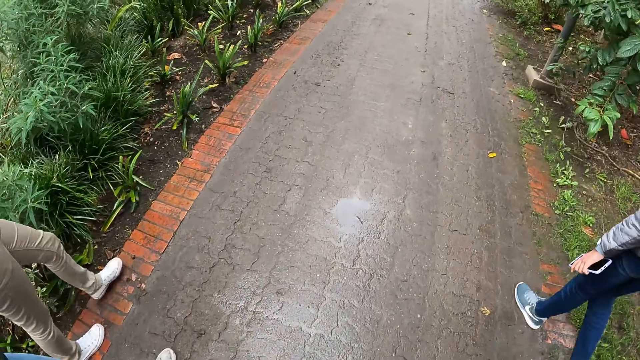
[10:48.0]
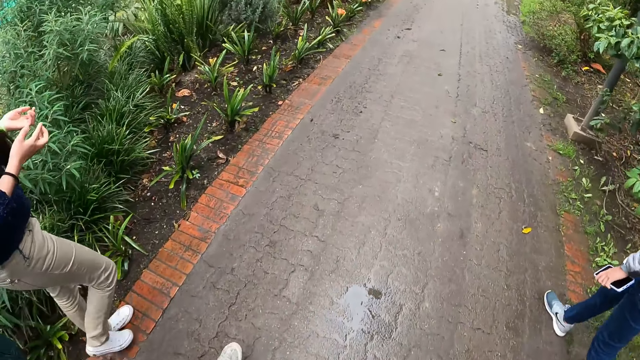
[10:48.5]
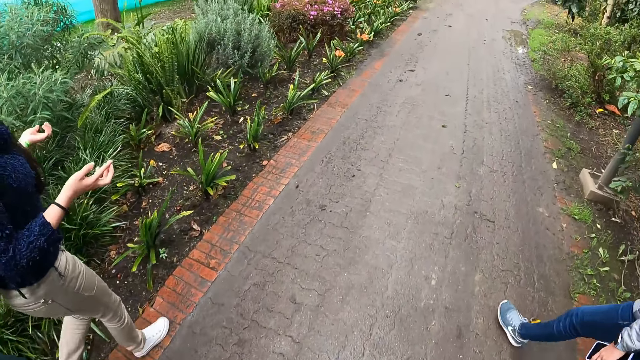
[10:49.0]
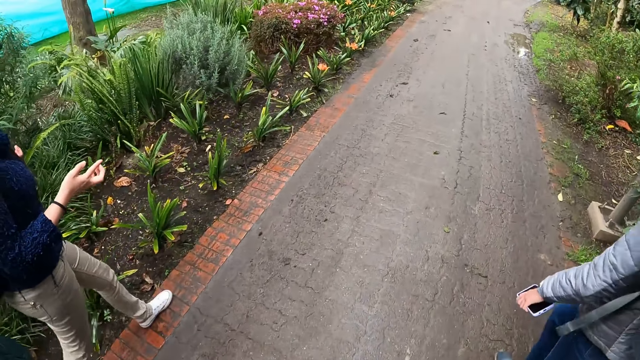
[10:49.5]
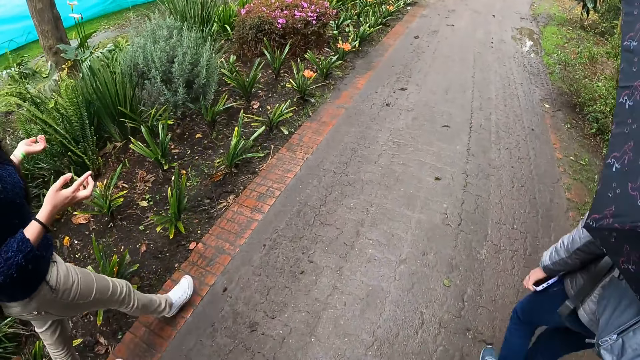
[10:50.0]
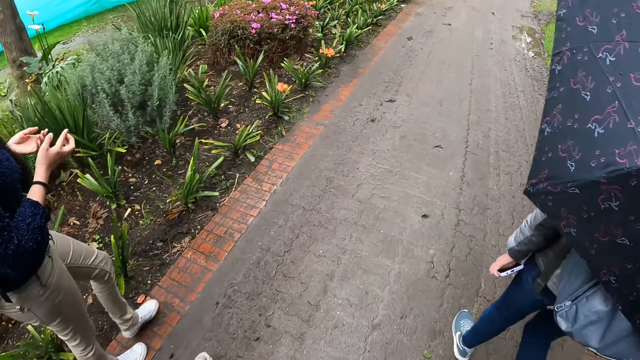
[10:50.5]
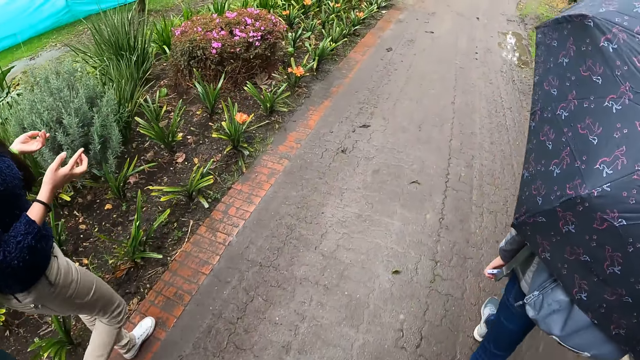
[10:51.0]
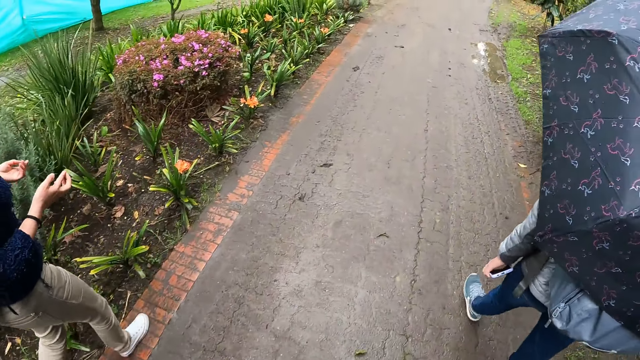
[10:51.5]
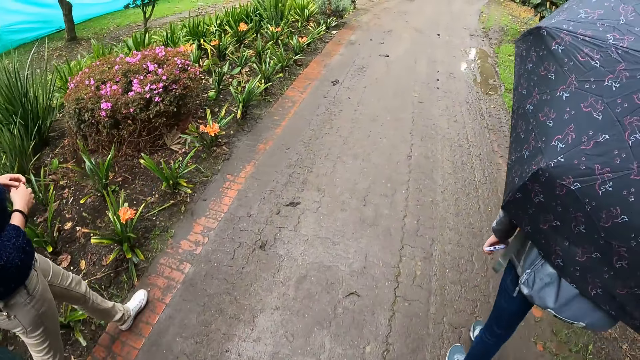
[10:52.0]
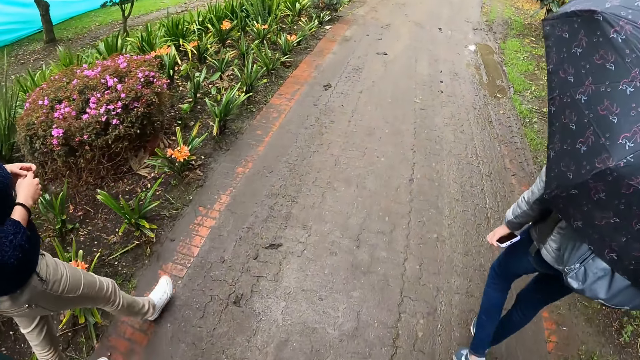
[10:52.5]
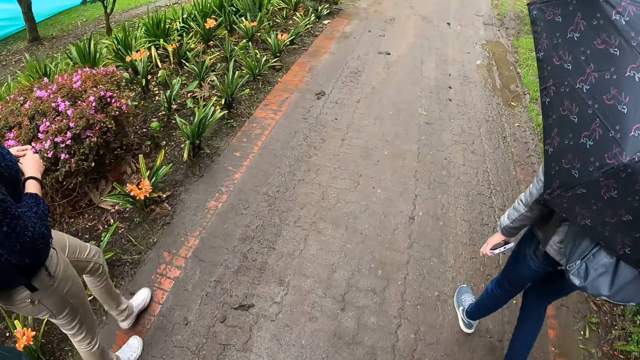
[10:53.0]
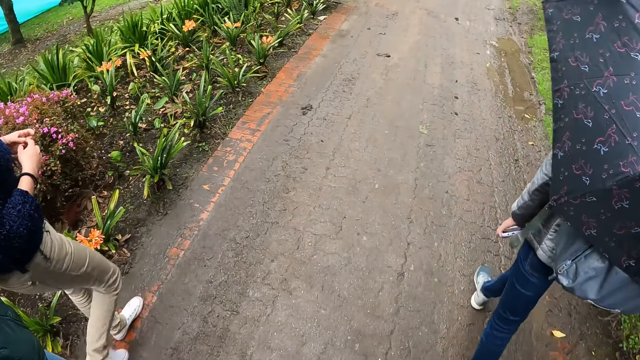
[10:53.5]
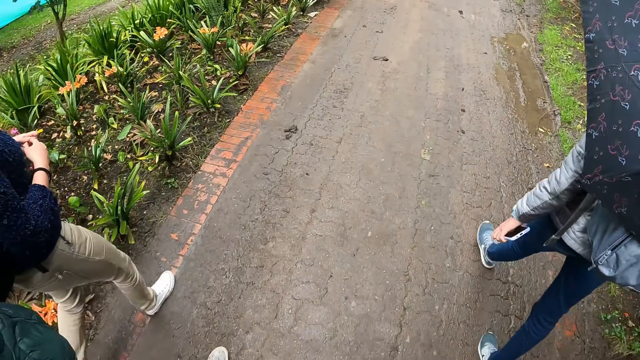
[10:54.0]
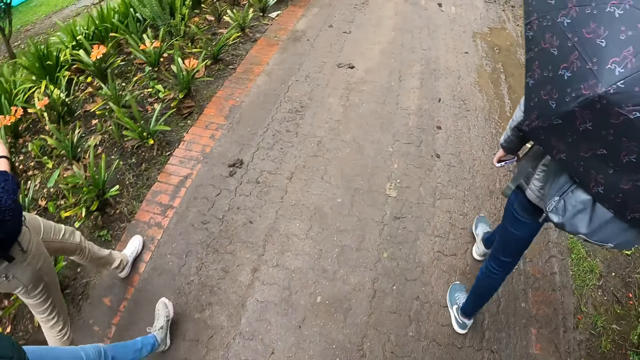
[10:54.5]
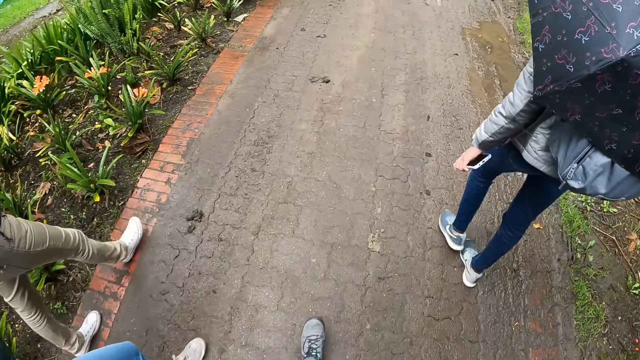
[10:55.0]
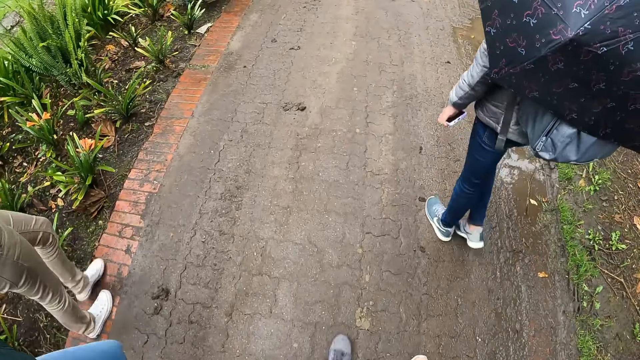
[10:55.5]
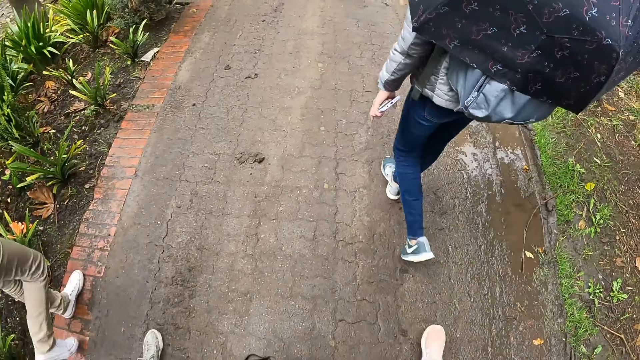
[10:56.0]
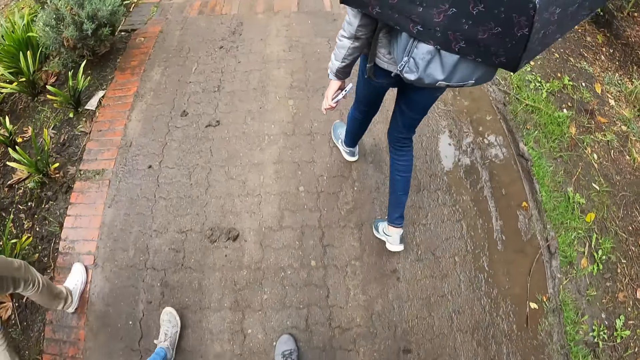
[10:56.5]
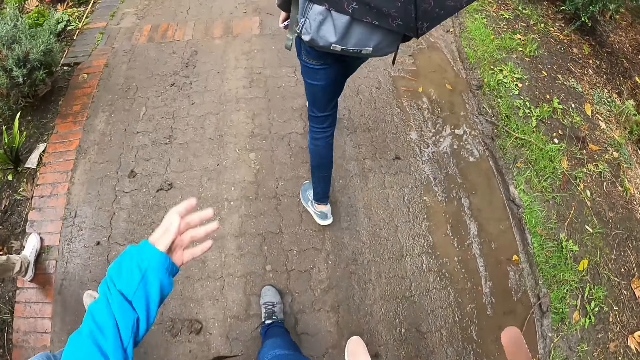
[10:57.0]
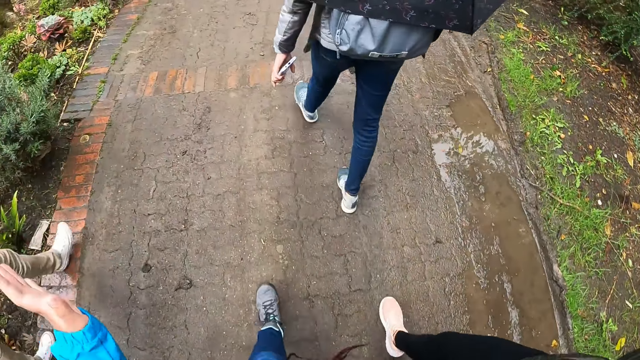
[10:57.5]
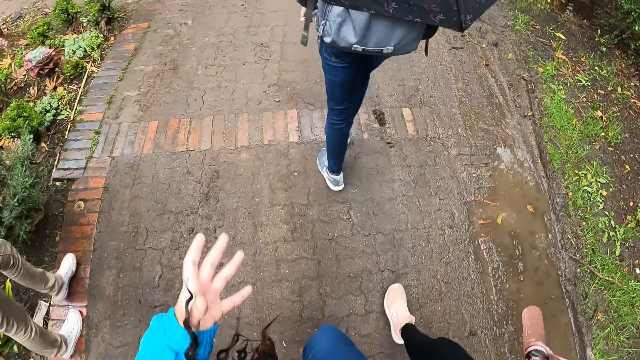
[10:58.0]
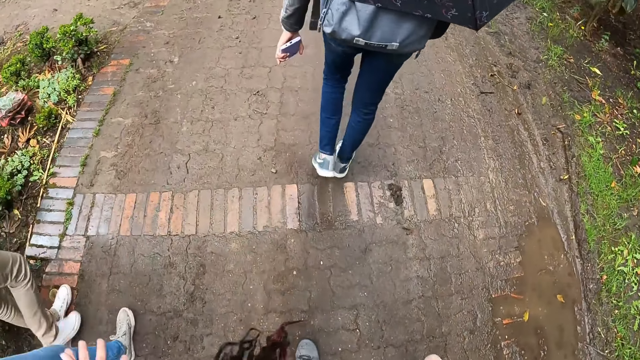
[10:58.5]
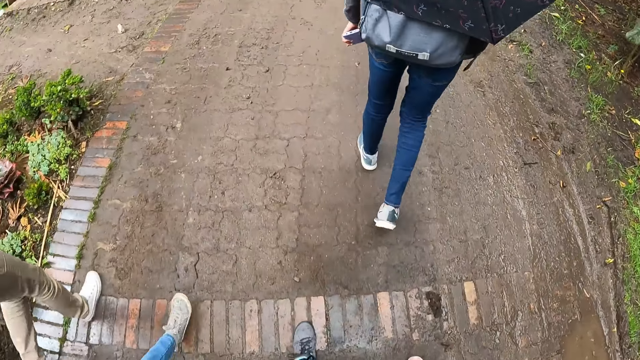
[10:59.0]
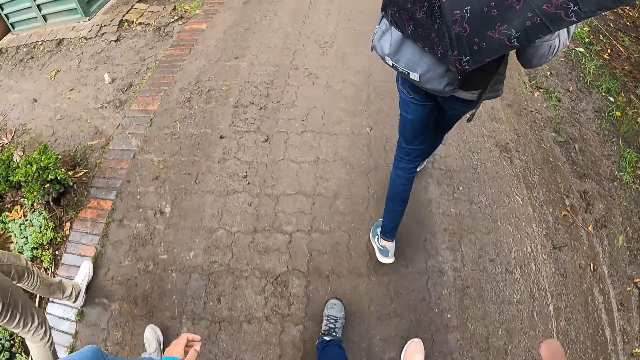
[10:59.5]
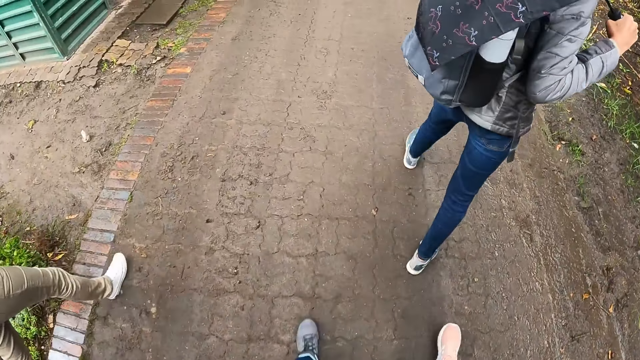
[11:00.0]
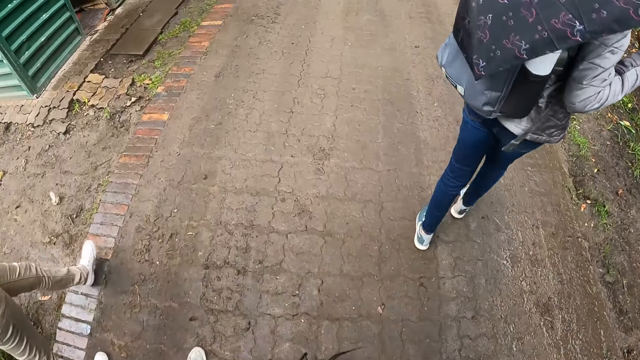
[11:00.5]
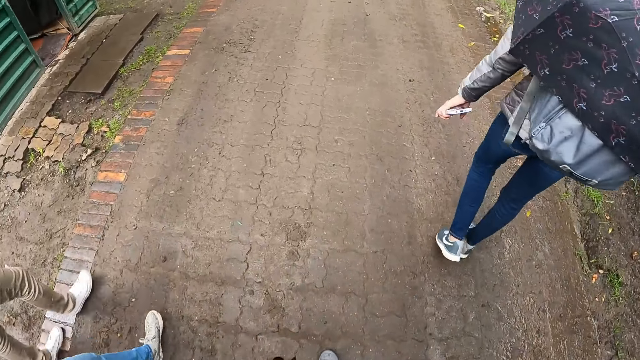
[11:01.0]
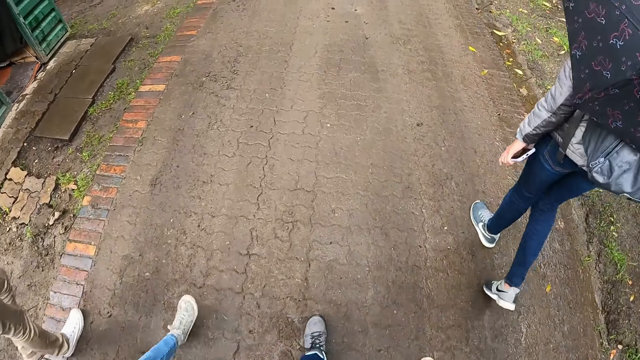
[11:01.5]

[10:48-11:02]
The camera wearer walks on the pavement. A man walks on the pavement. Another man walks on the pavement. The camera wearer gesticulates with her left hand.

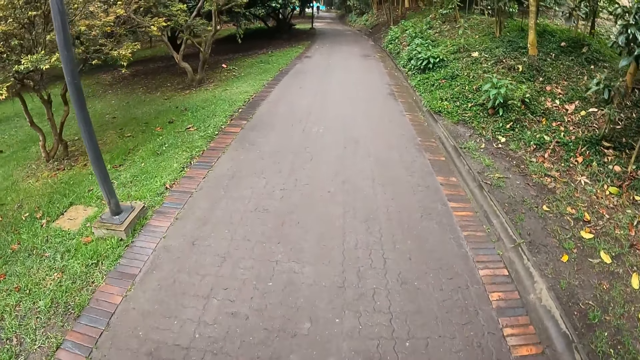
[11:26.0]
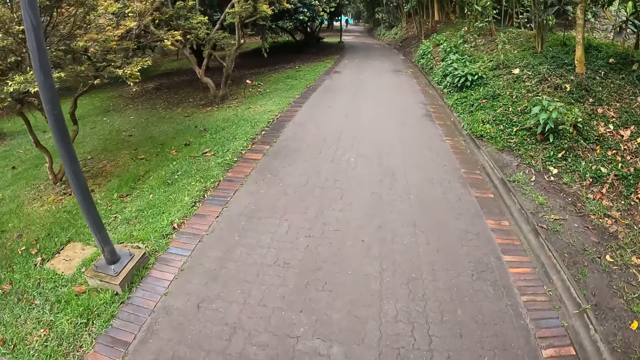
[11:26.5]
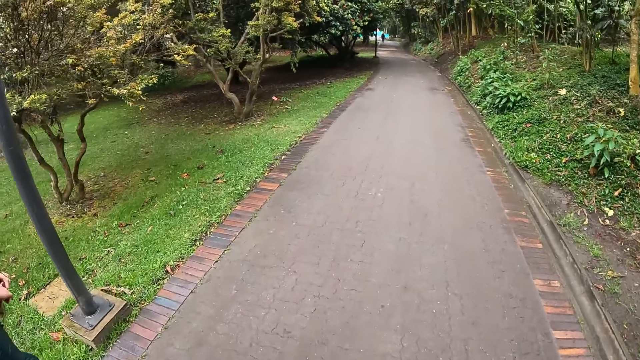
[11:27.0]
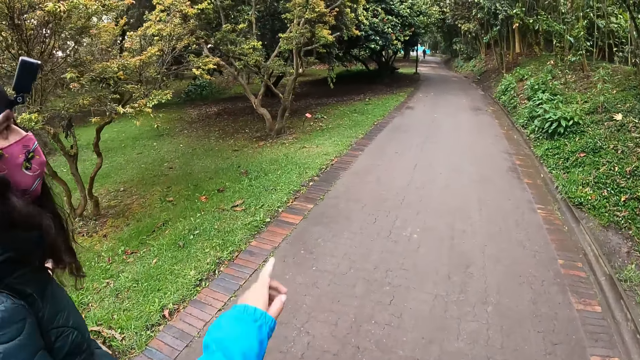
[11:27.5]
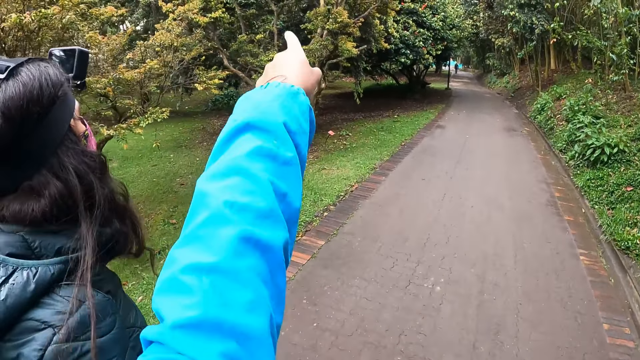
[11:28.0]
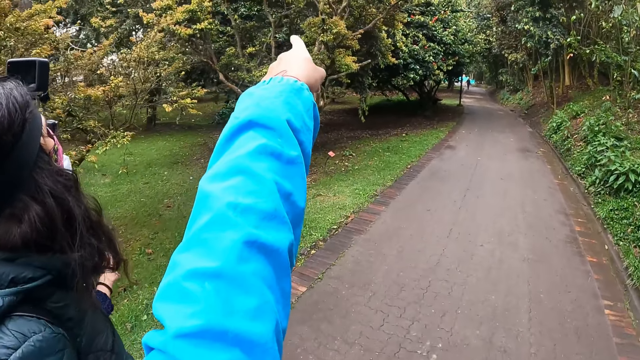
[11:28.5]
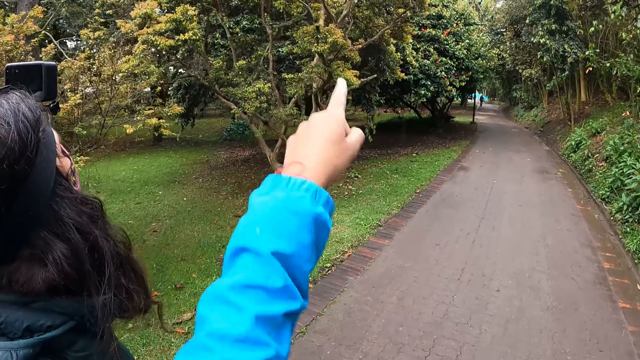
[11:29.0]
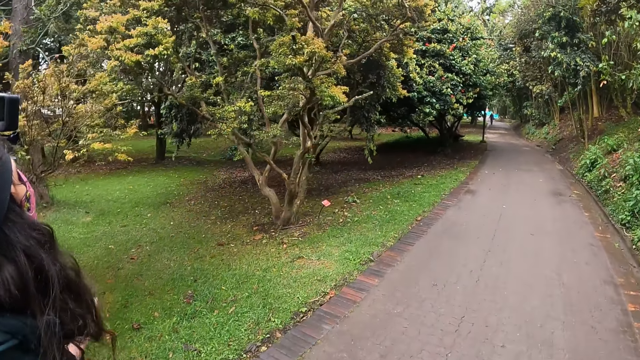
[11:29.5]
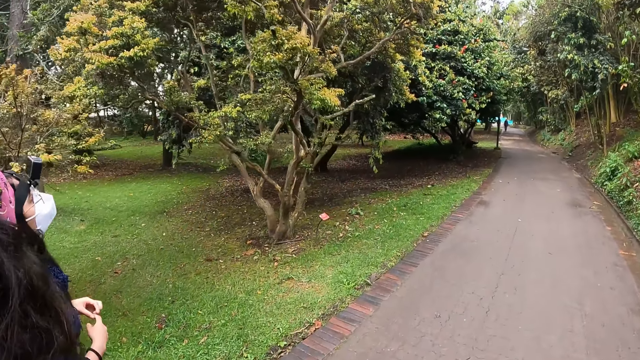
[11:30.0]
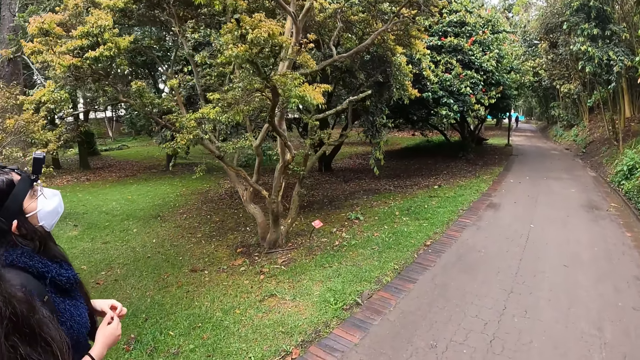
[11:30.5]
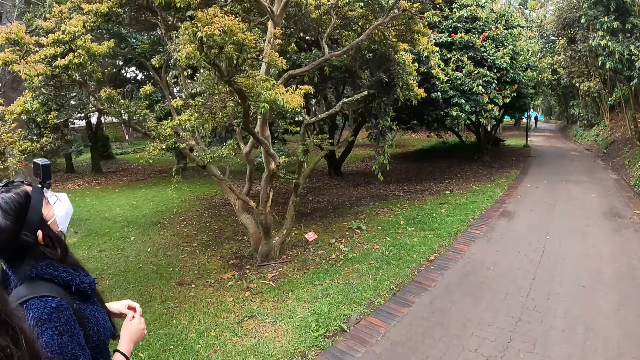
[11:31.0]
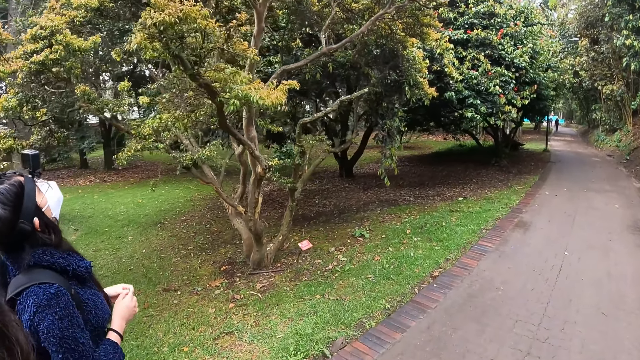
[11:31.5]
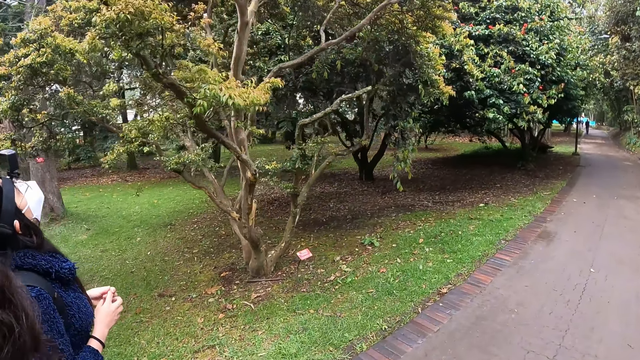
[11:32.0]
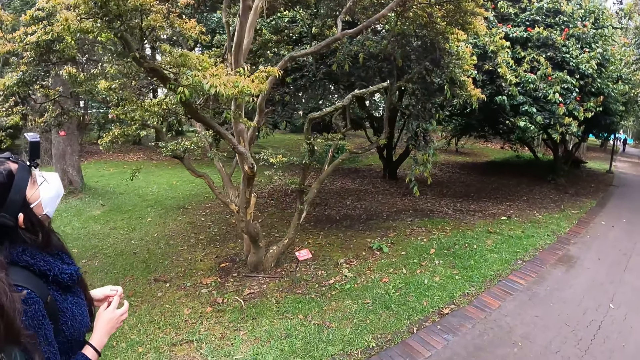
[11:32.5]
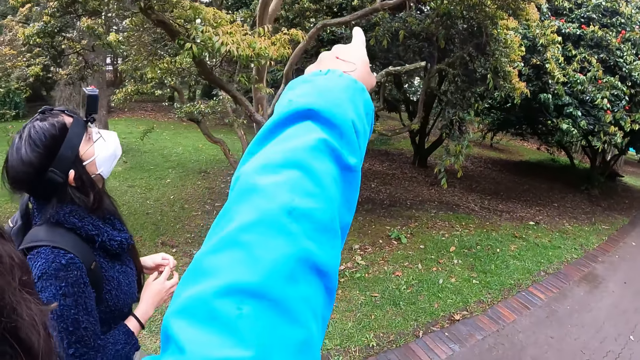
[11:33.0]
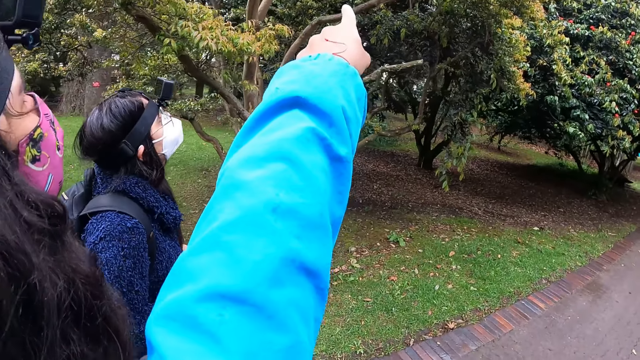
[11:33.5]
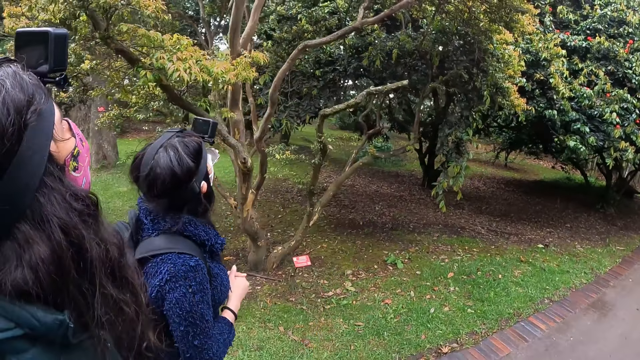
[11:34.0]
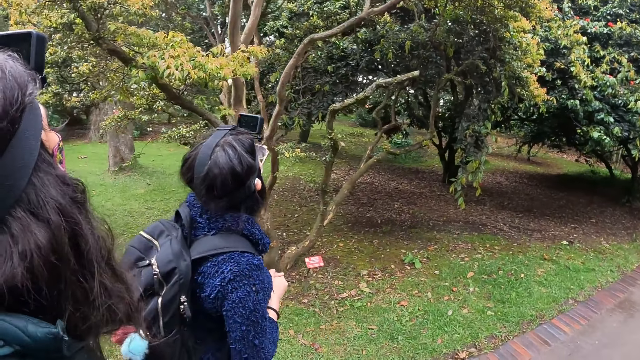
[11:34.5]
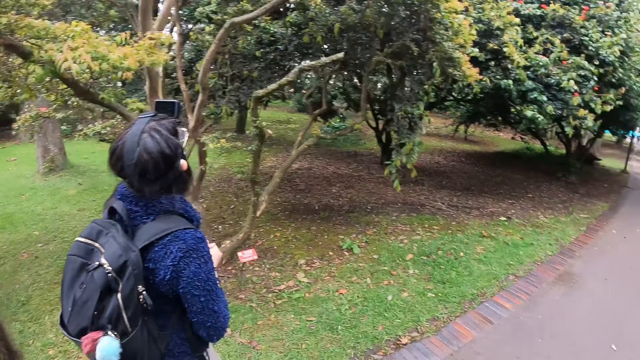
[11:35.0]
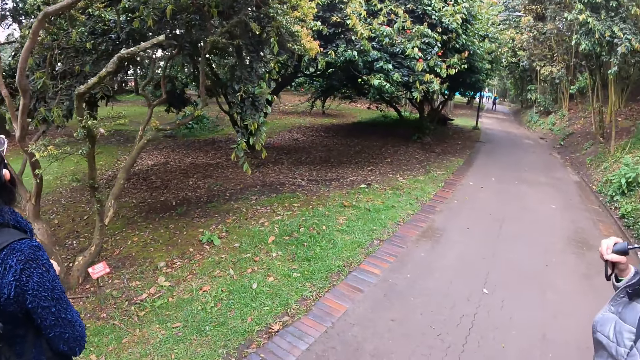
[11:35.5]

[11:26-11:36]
The camera wearer gesticulates with her left hand towards a tree.
